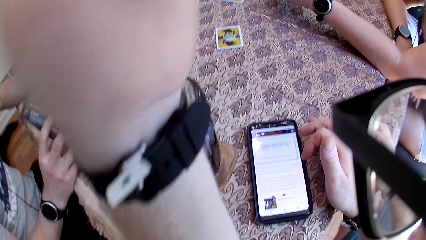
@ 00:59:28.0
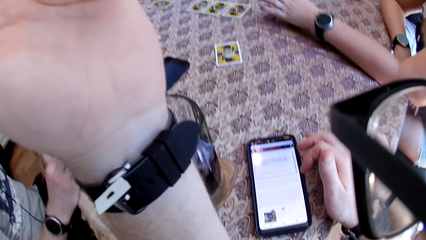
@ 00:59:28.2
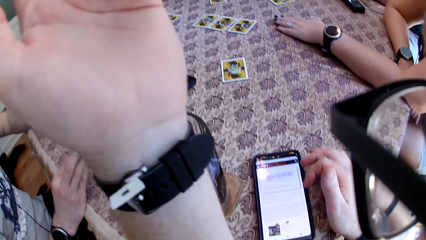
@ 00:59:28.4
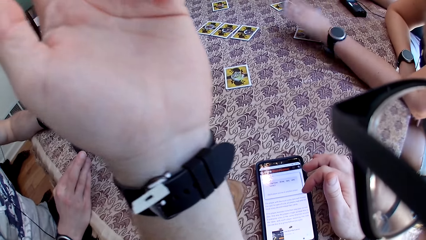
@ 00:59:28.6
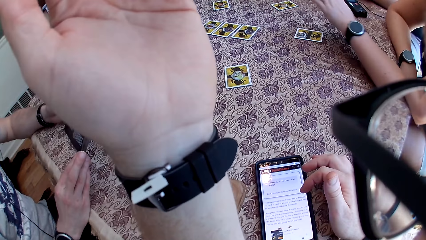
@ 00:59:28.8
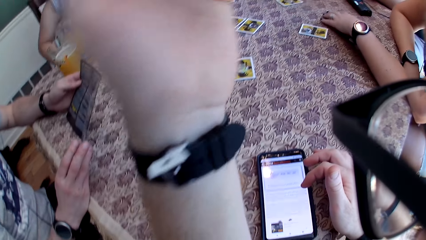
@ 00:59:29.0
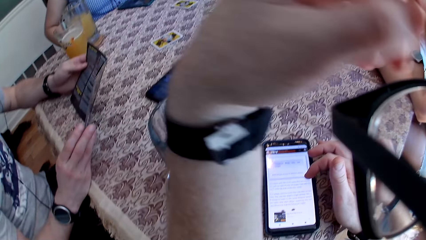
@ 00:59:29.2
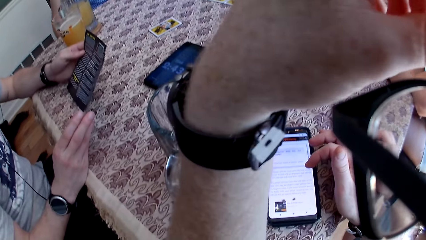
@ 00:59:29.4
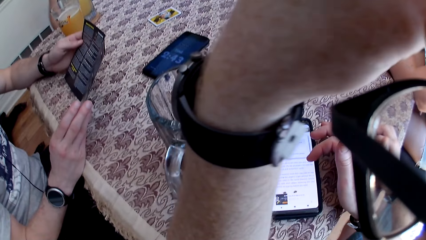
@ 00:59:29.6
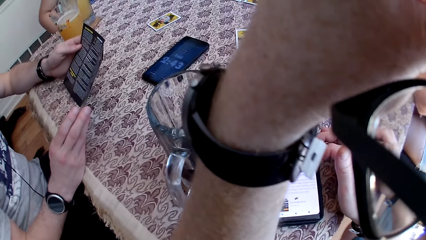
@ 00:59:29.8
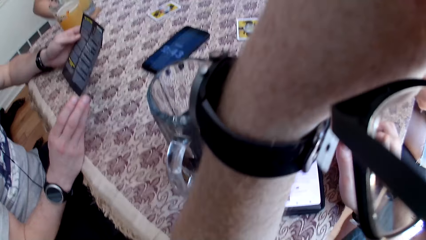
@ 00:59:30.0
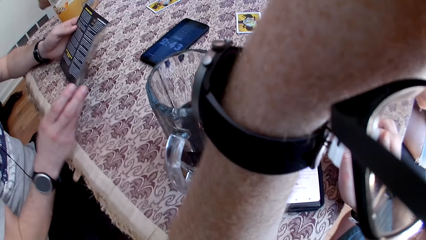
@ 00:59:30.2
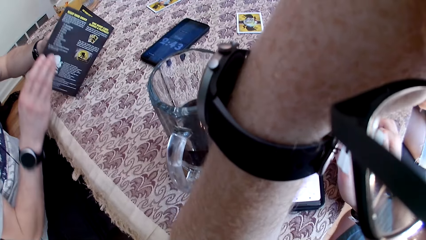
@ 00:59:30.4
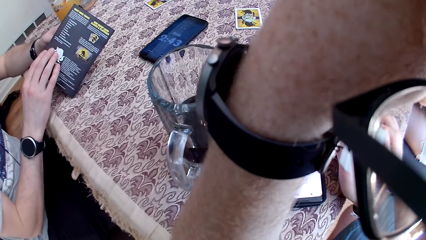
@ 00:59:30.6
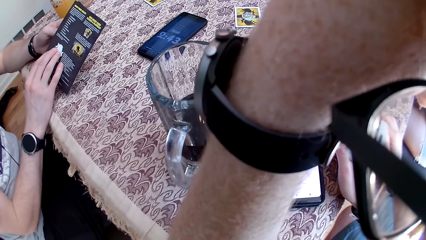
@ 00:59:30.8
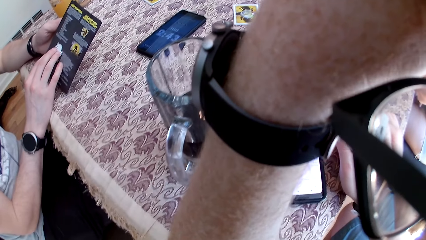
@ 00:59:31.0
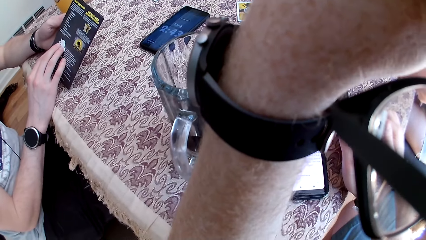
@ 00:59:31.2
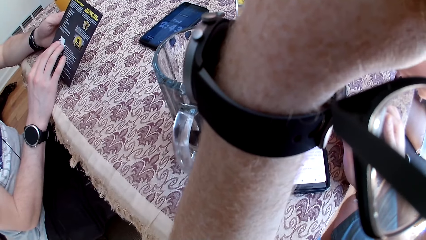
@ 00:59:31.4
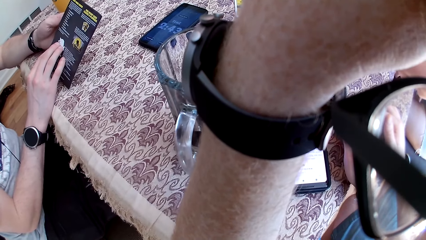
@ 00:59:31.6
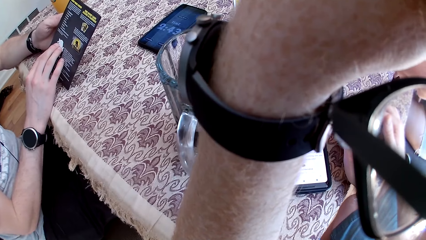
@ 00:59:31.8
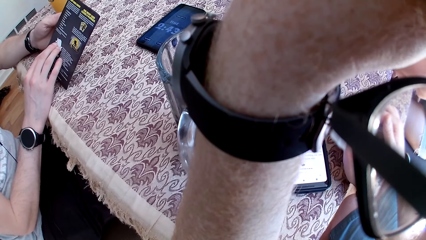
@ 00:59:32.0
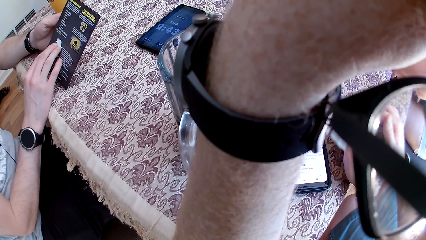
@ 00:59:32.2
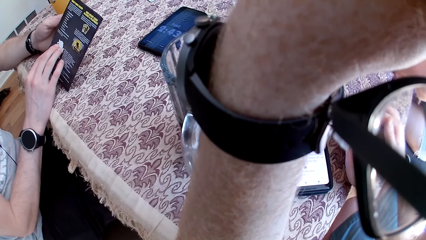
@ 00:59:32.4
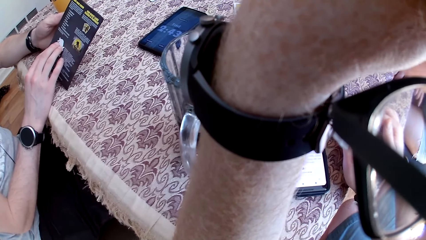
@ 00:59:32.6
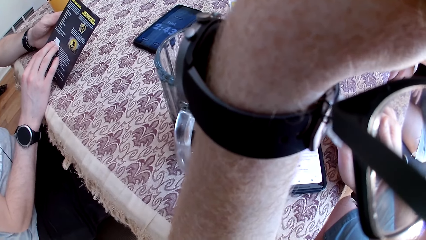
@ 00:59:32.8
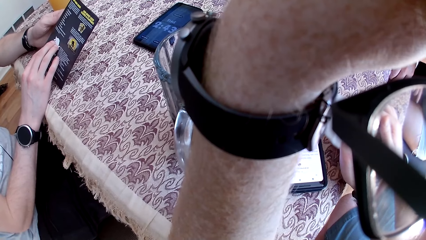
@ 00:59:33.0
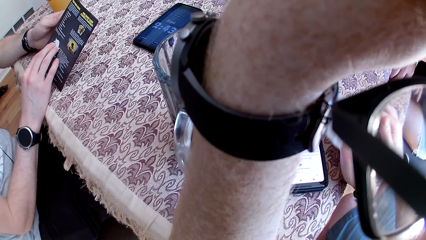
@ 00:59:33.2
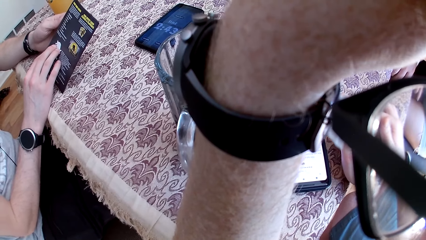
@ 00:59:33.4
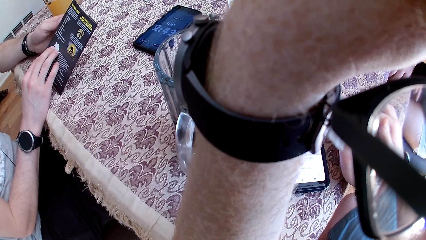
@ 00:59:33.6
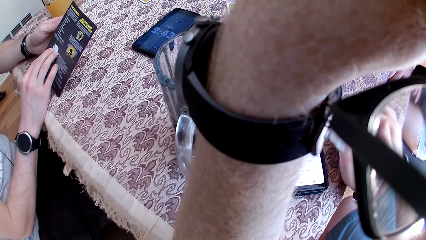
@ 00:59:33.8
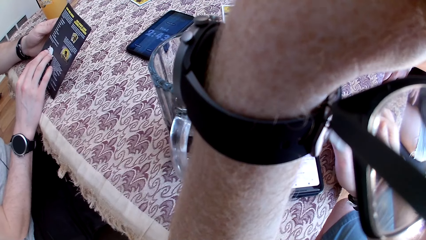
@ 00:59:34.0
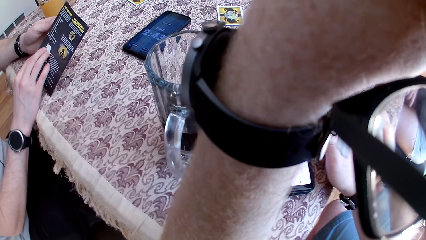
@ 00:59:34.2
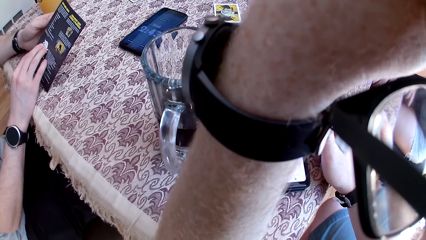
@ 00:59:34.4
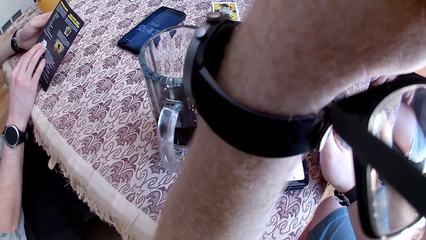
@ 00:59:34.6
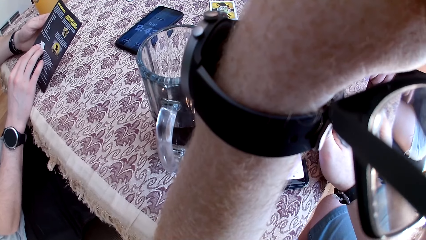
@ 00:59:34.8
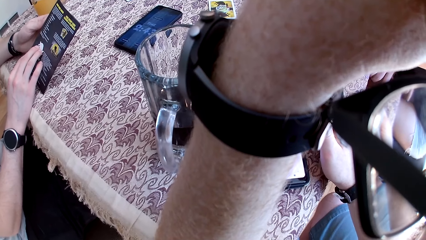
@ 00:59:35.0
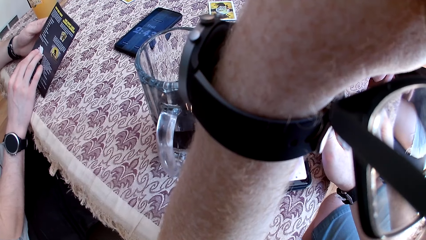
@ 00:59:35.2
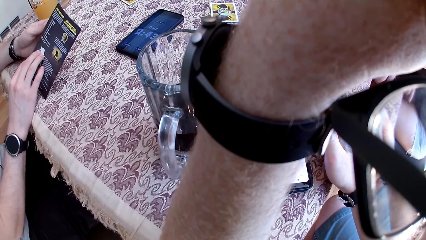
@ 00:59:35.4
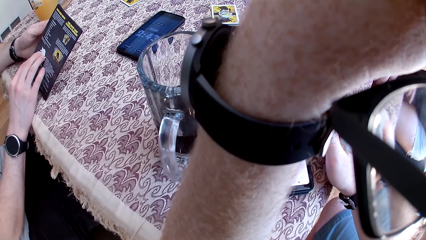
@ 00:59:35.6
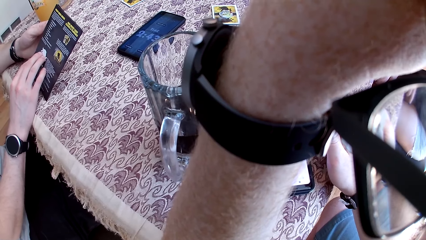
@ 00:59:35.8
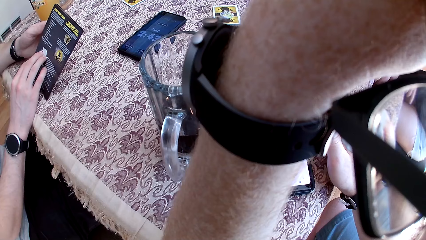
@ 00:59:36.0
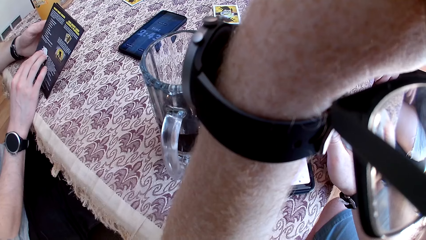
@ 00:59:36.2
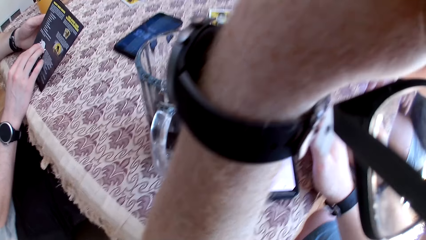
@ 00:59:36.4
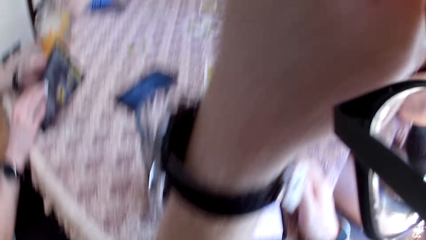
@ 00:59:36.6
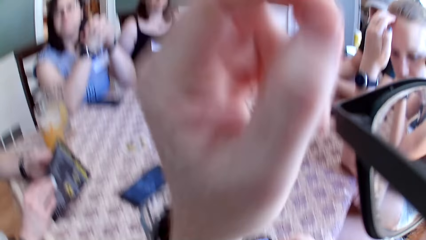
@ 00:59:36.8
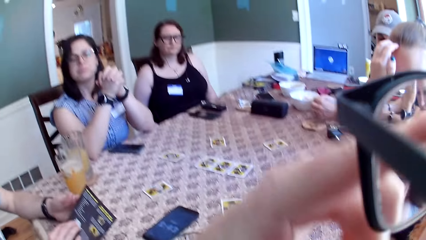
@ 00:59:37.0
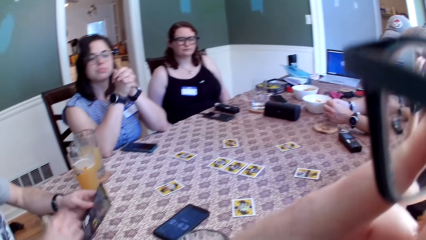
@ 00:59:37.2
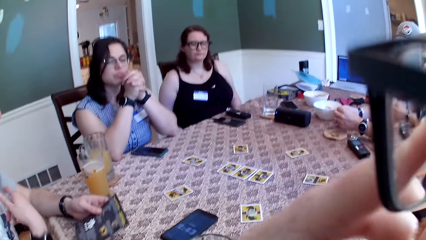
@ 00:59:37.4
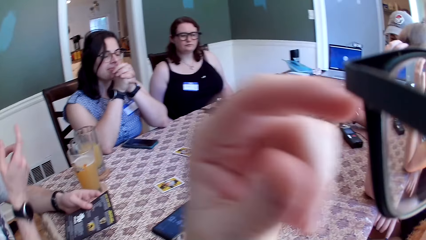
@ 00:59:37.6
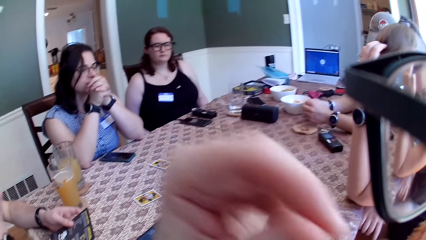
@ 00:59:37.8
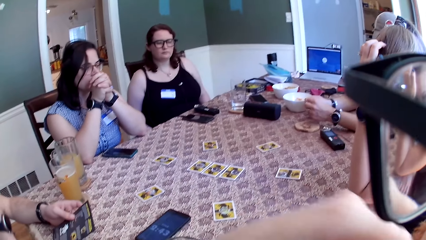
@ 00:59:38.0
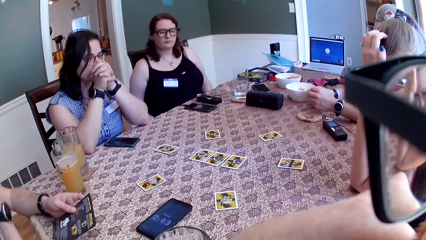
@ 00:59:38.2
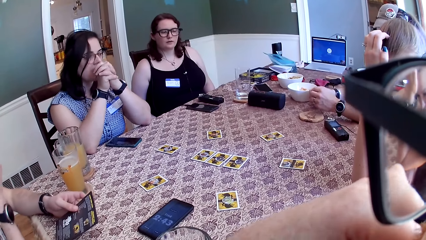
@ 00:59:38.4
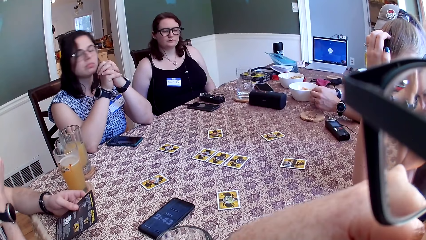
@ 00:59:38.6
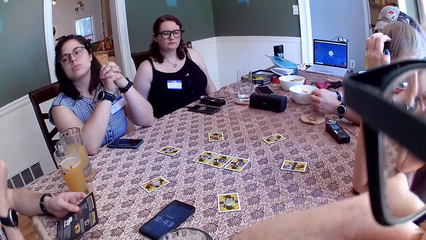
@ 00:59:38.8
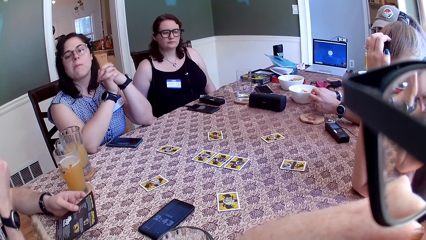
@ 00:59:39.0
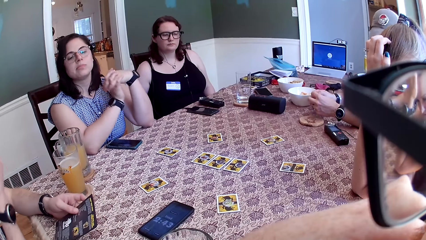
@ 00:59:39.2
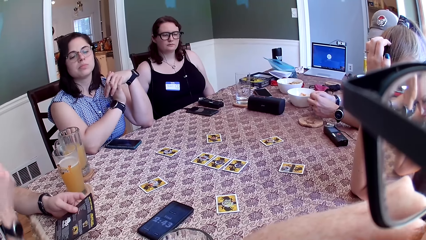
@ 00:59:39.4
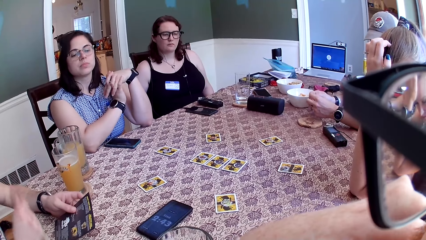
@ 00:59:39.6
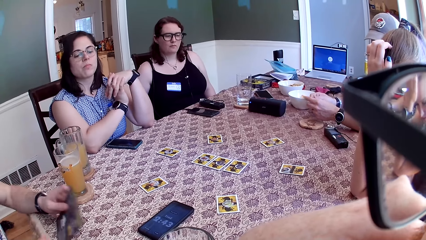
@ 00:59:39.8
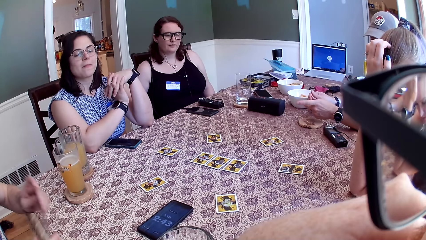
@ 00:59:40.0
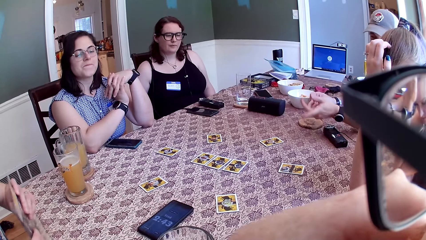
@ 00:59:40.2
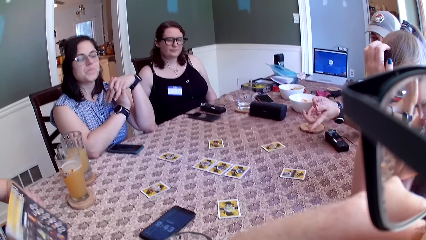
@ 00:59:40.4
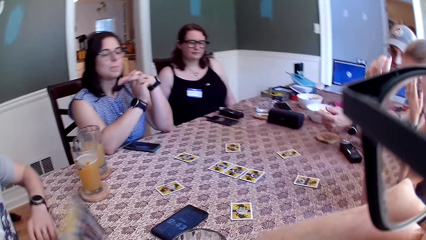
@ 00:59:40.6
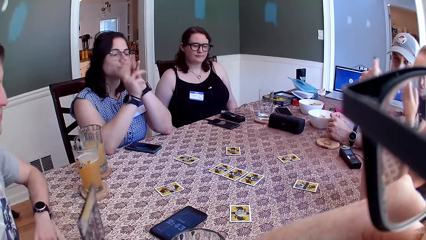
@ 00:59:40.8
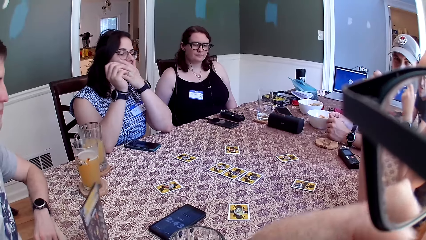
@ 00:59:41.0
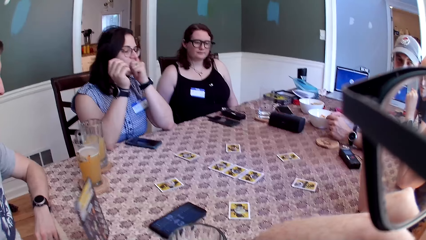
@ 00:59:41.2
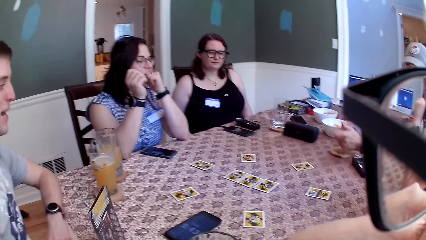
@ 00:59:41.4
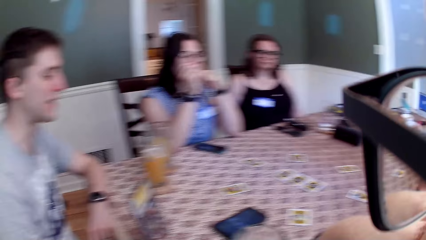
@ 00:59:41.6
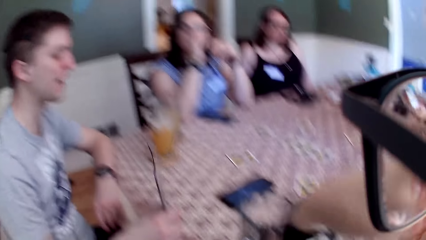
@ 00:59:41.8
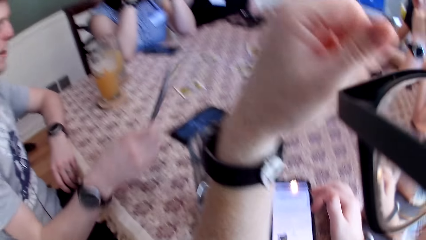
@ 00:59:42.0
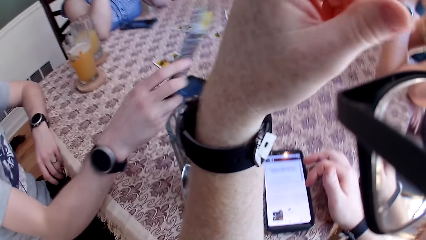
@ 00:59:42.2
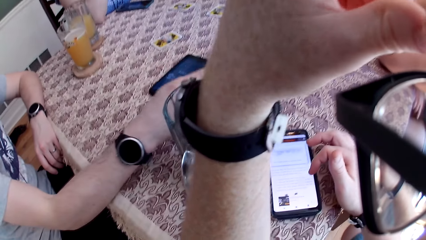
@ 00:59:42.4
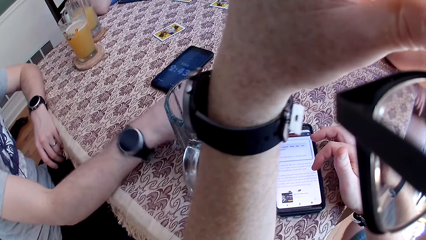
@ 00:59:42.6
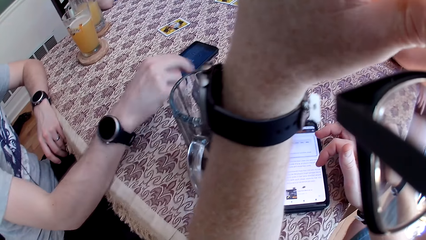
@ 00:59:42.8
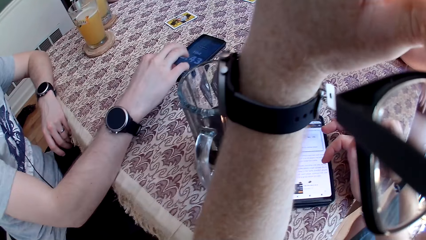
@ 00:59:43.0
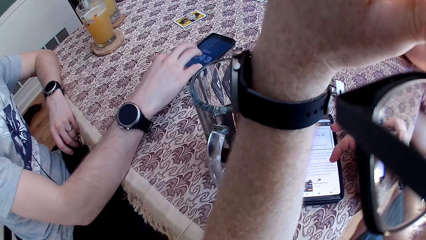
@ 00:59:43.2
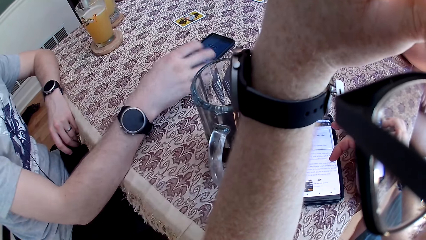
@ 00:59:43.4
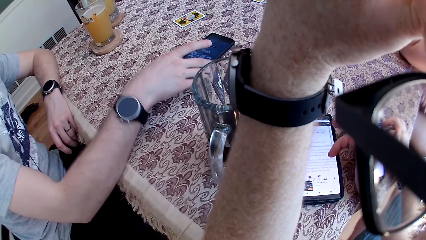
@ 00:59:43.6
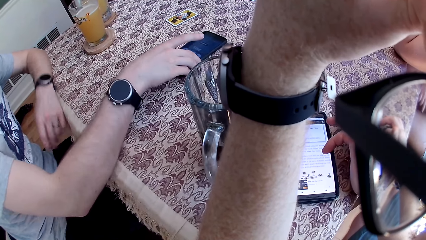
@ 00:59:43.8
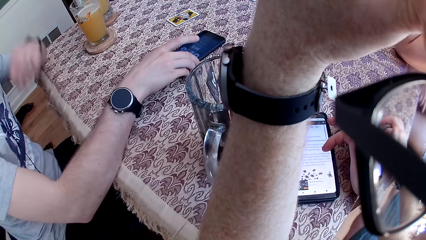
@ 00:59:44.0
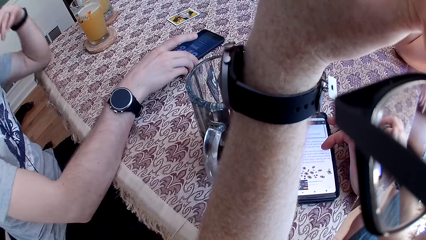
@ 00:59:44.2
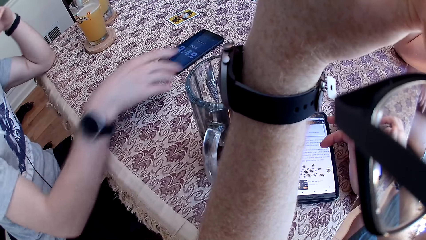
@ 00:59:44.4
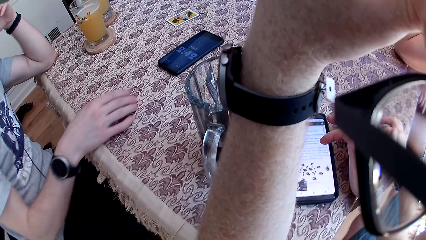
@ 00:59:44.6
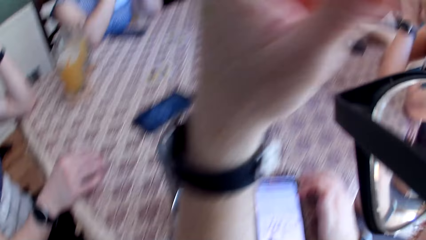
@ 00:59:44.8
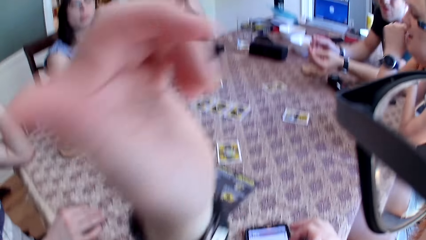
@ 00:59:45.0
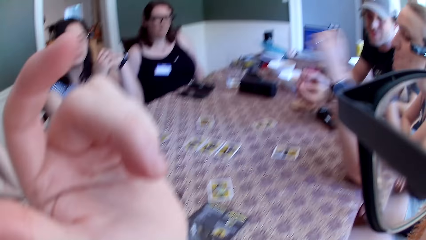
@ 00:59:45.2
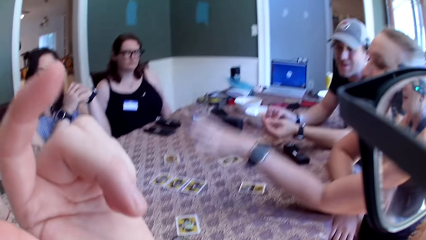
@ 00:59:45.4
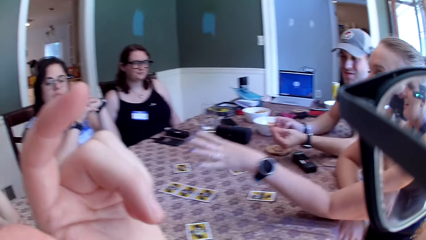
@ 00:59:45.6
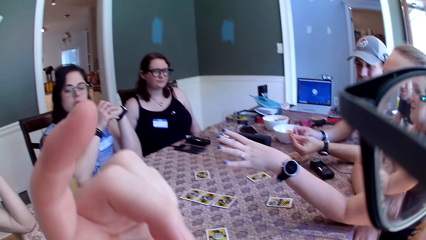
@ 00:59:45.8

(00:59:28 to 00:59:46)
The camera wearer speaks to a group of people at the table. They read the notes on the phone. A man speaks to the group of people and the camera wearer at the table. He speaks to the group of people and the camera wearer at the table repeatedly. The man drops the manual on the table with his right hand. He operates a phone with his right hand. The camera wearer scrolls through the phone. A woman speaks to the group of people and the camera wearer at the table.
